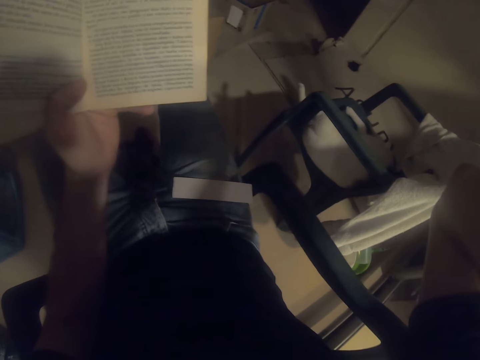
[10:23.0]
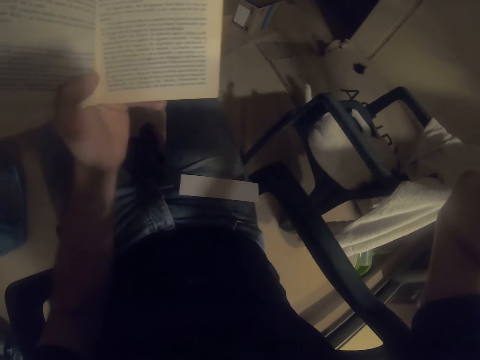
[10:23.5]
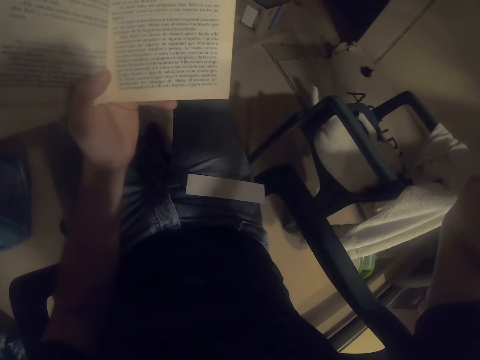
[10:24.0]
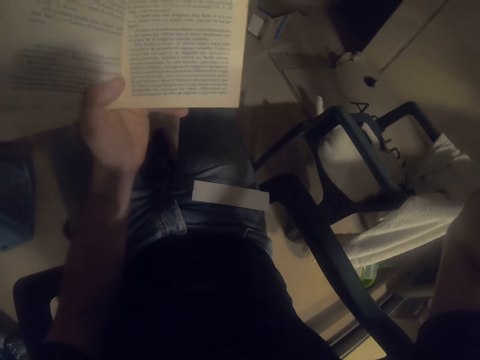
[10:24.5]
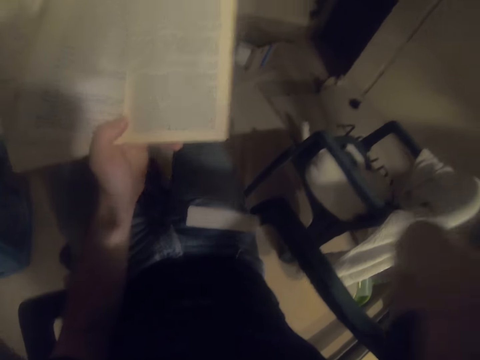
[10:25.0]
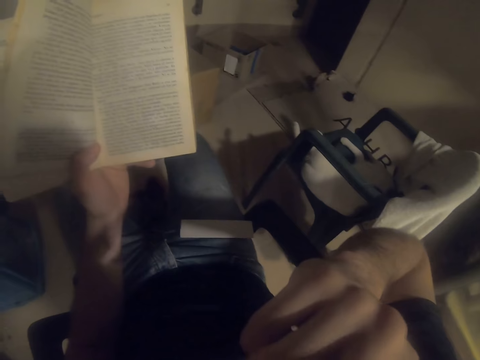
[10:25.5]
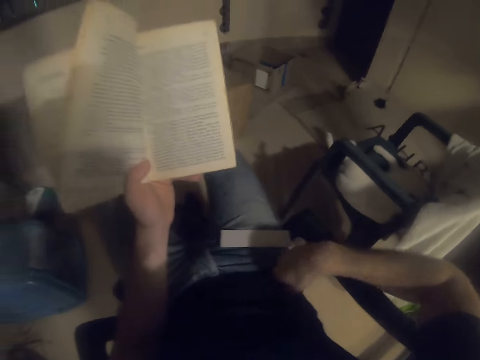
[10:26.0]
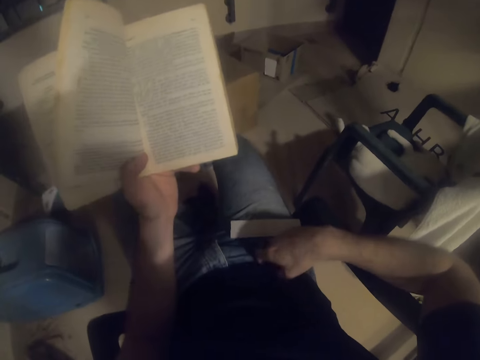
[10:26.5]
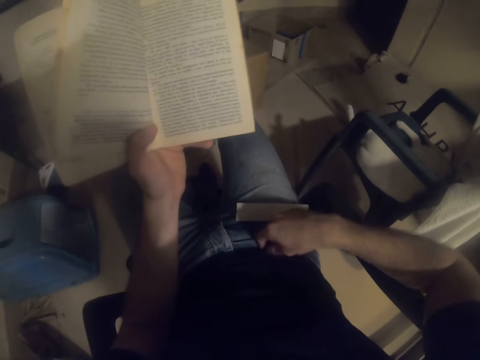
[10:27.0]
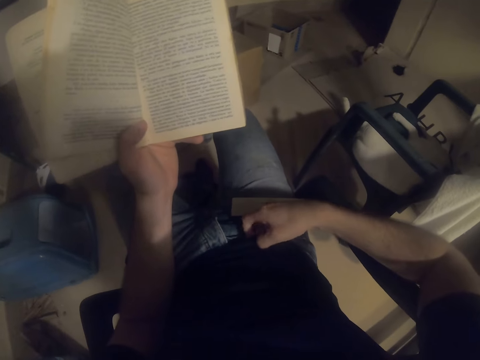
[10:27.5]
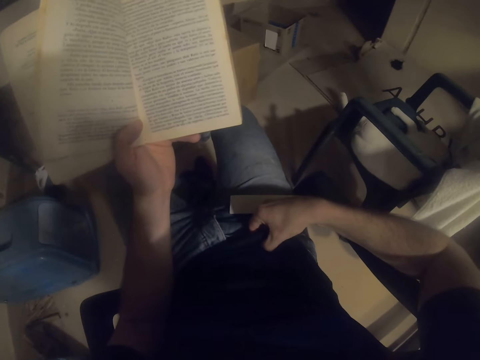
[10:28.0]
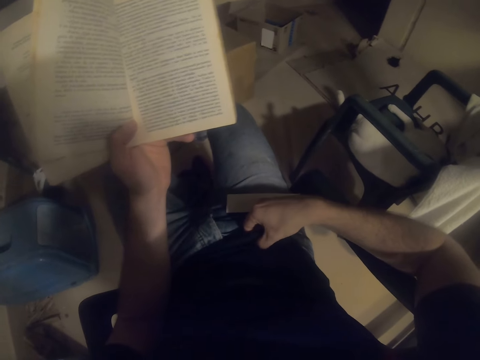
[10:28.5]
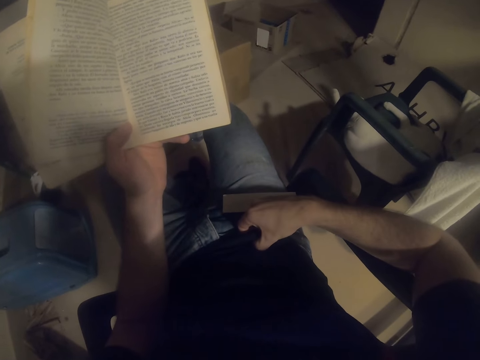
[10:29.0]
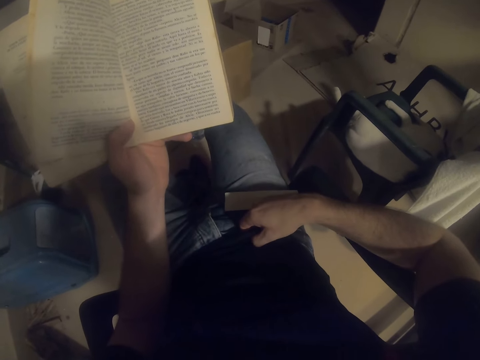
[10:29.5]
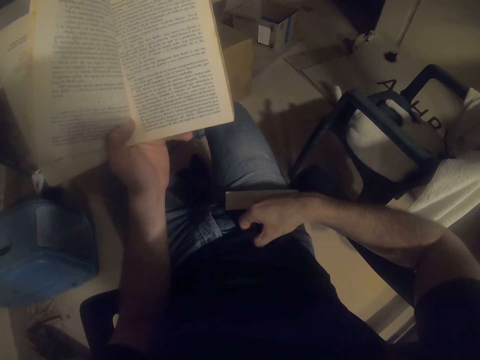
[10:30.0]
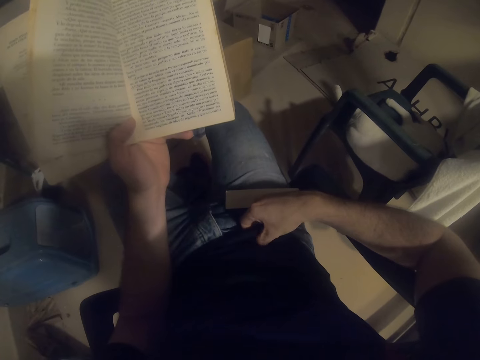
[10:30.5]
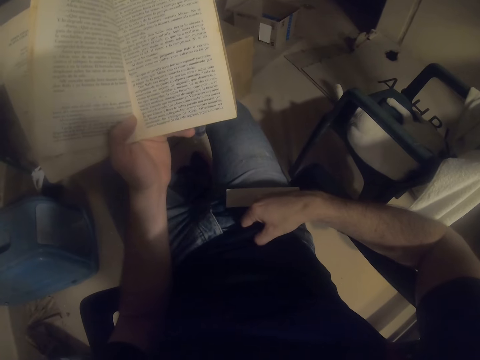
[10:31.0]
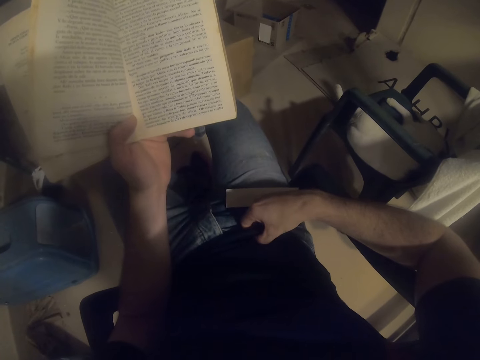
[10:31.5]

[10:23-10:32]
The camera wearer places a hand on the lap.

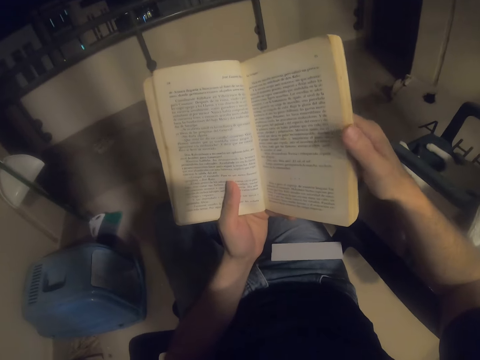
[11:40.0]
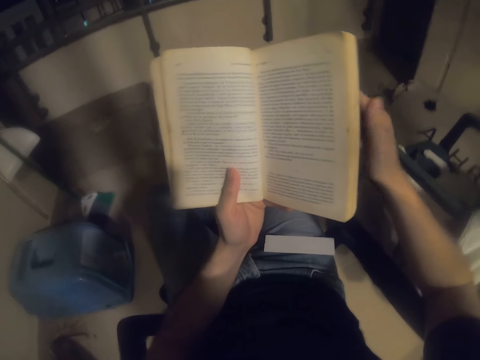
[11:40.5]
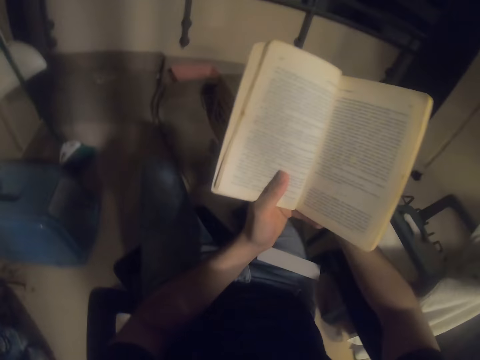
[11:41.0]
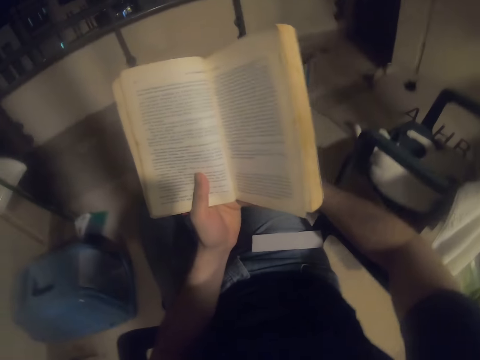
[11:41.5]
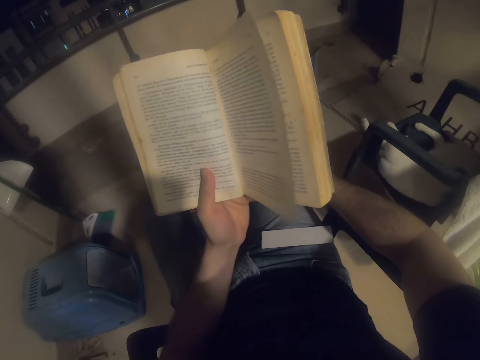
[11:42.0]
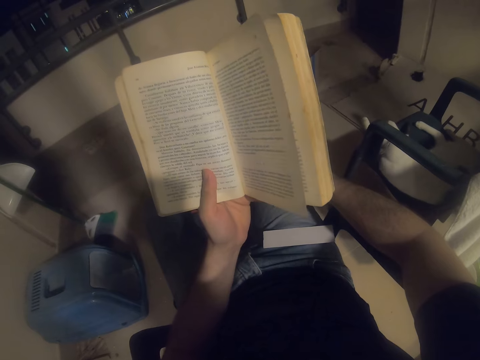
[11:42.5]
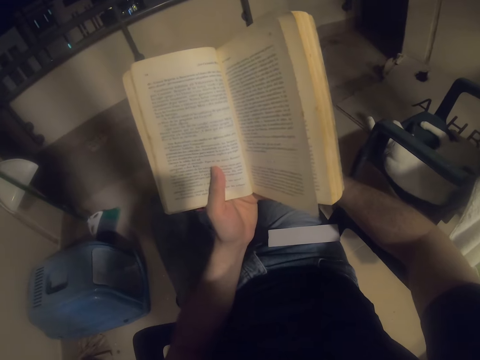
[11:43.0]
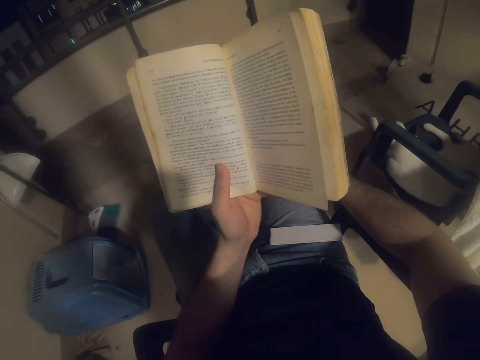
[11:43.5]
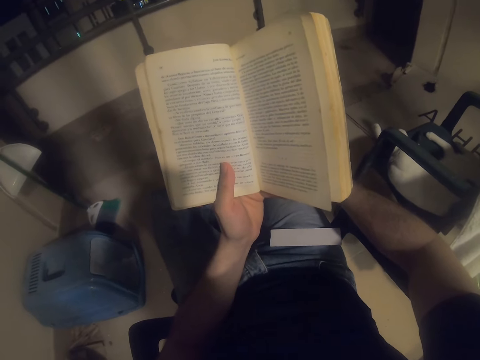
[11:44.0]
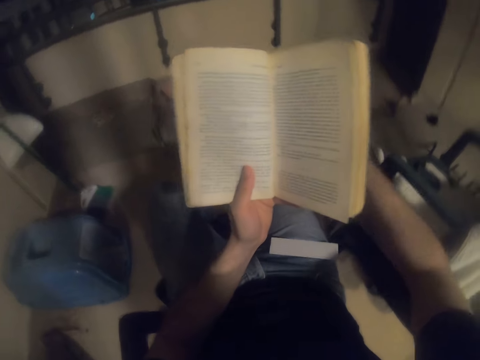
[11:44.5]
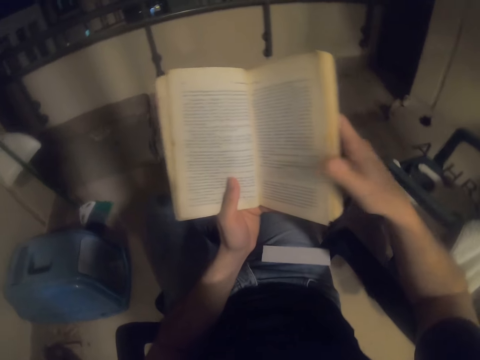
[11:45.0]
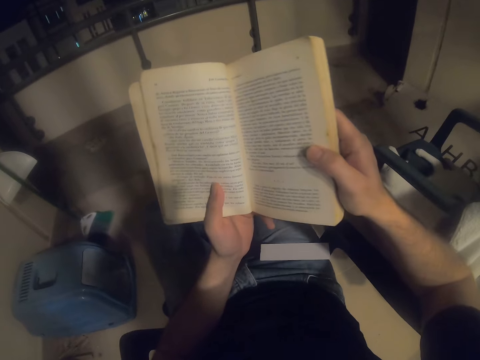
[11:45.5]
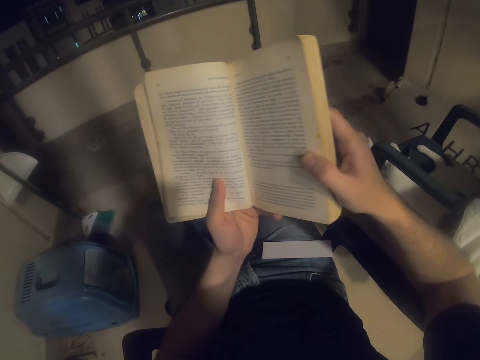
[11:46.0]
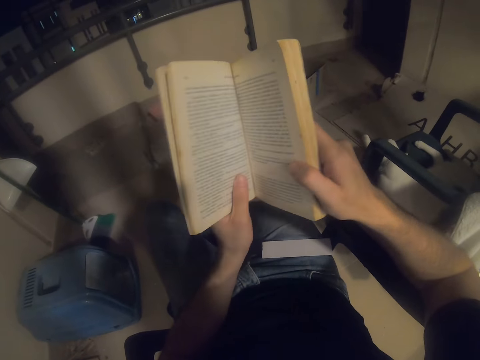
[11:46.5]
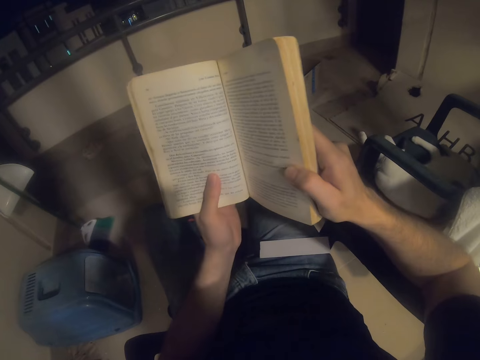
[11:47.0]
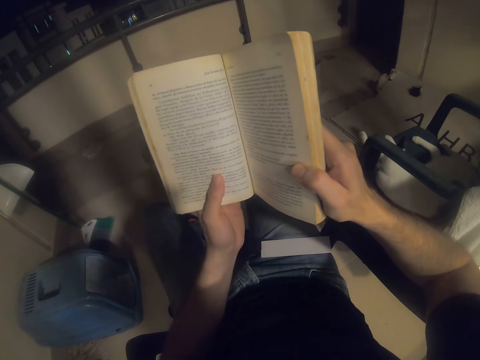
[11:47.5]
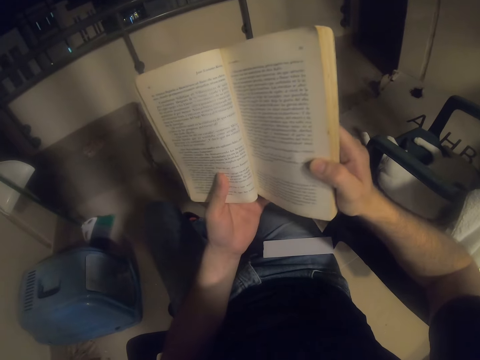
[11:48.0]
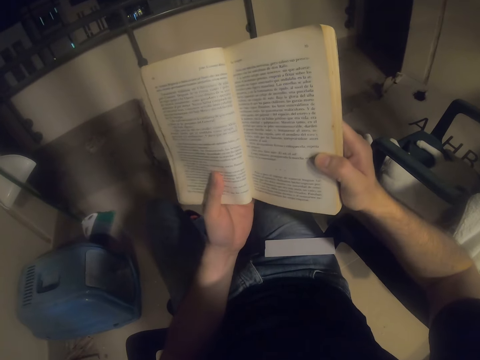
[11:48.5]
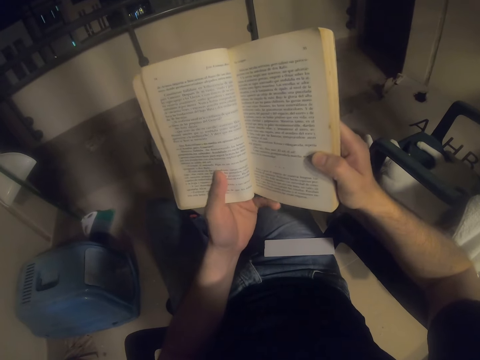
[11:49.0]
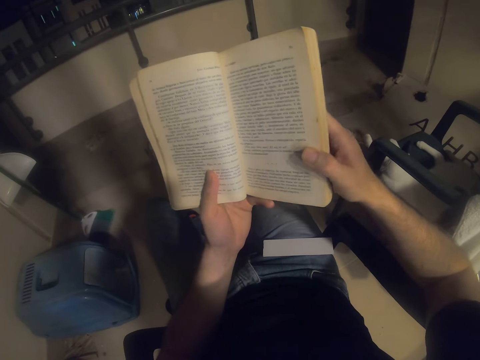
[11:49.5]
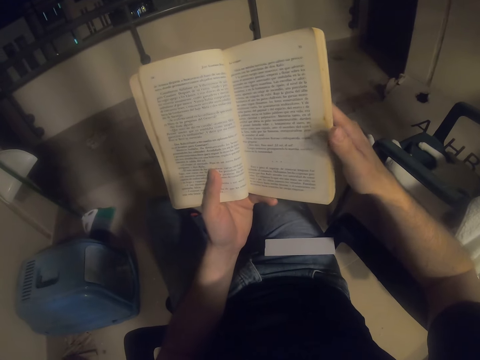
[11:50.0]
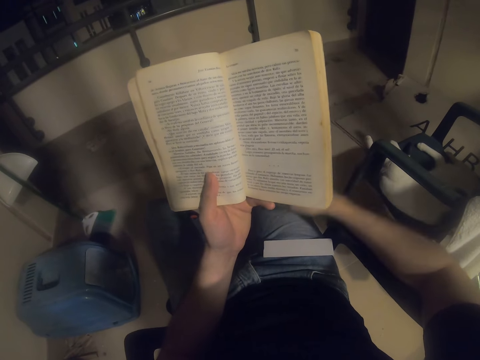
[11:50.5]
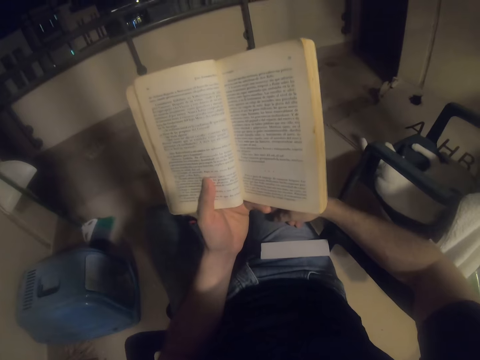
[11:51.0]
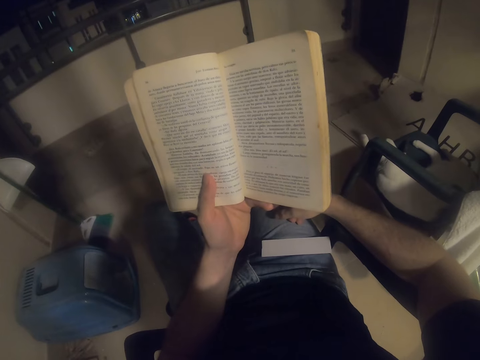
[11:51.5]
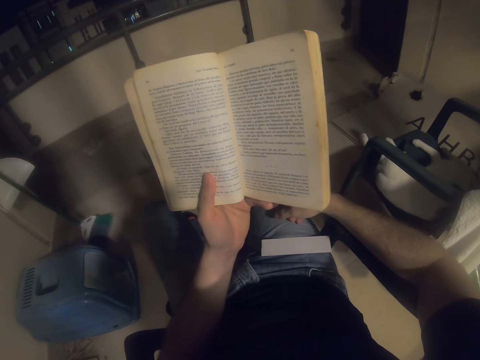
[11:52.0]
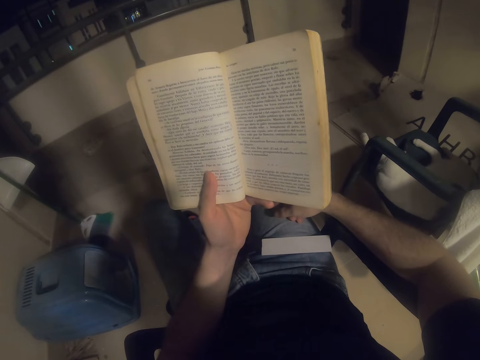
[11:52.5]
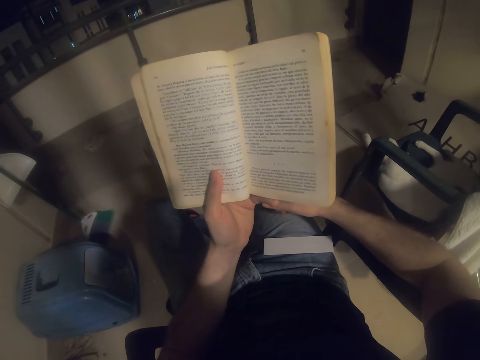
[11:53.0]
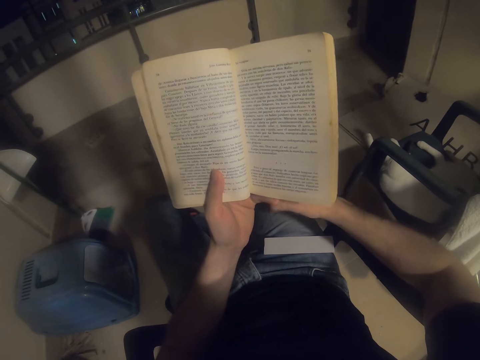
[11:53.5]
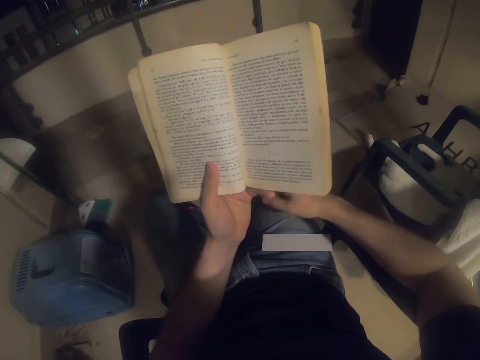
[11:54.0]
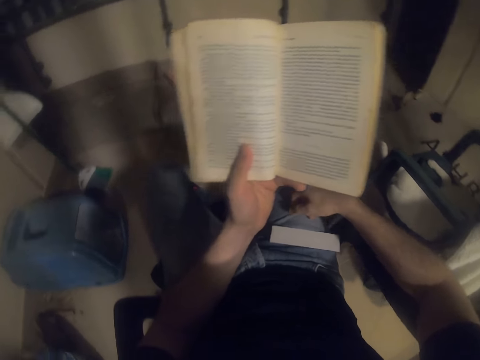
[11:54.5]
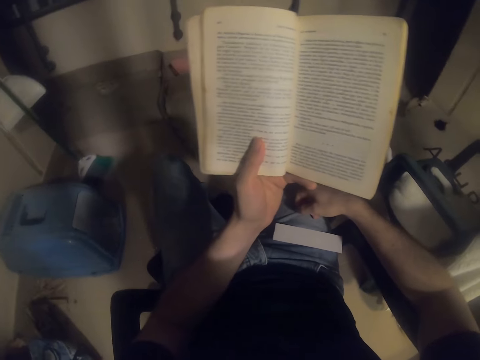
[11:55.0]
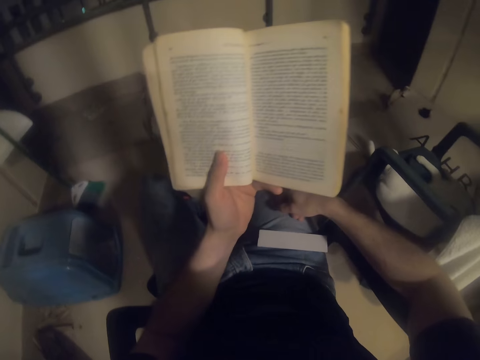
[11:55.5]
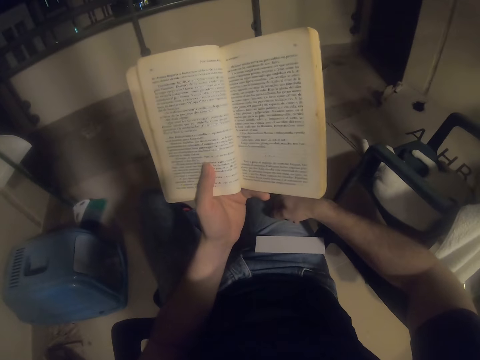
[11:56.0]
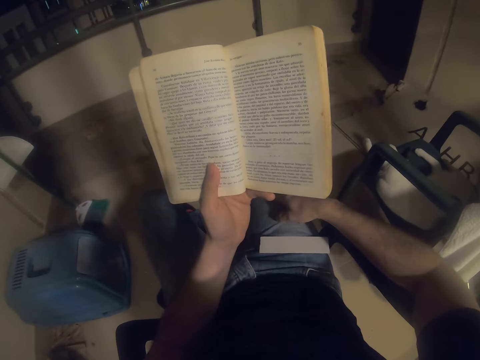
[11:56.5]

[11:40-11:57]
The camera wearer places a hand on the knee. They hold a book with both hands. They place the hand on the lap.
